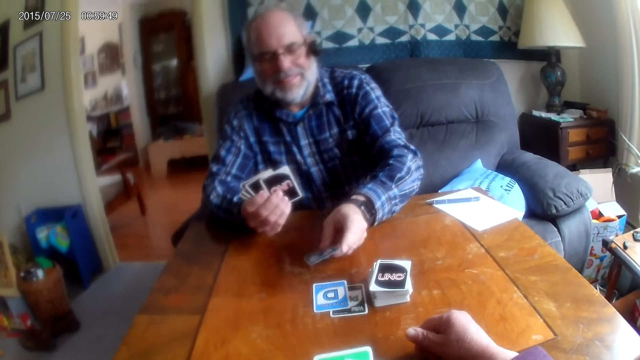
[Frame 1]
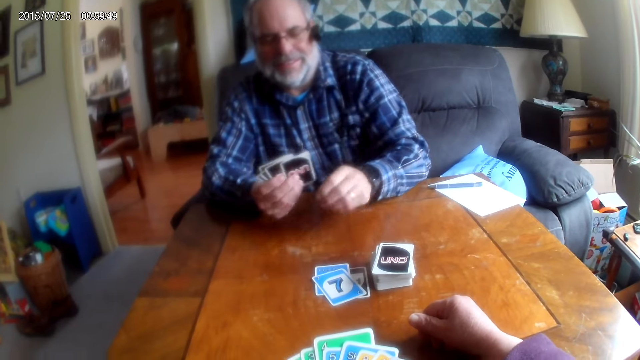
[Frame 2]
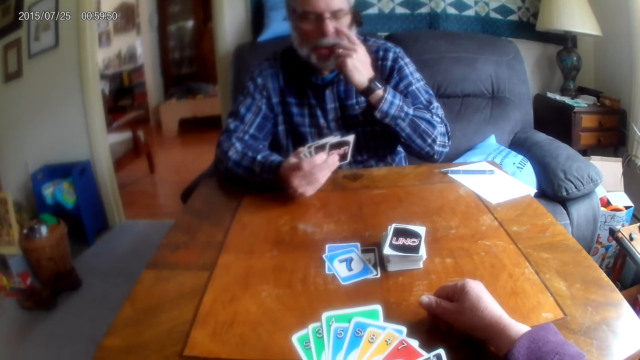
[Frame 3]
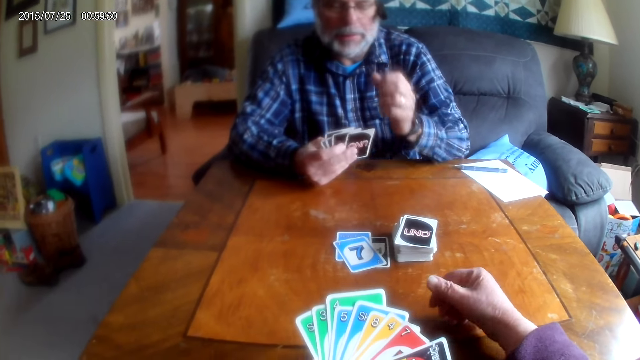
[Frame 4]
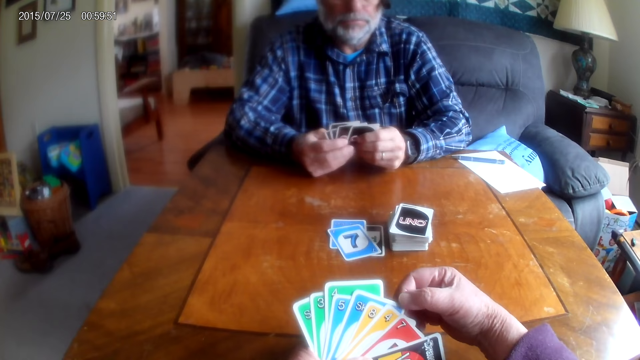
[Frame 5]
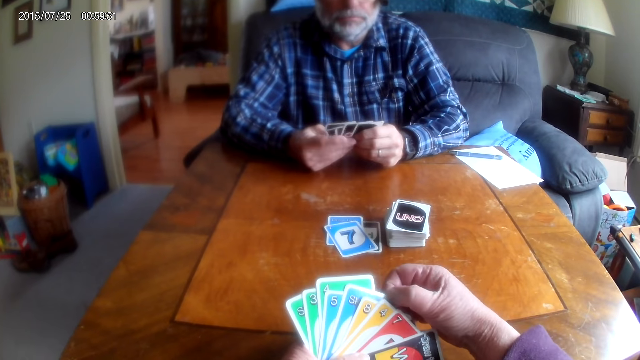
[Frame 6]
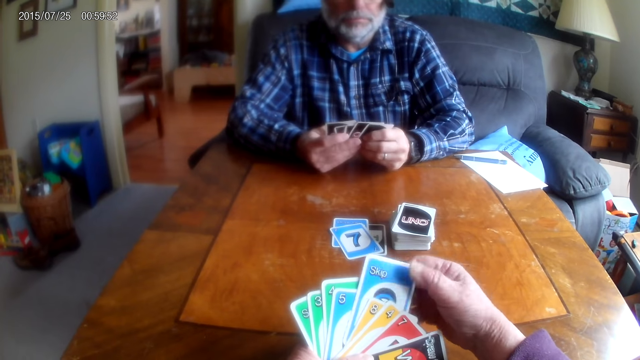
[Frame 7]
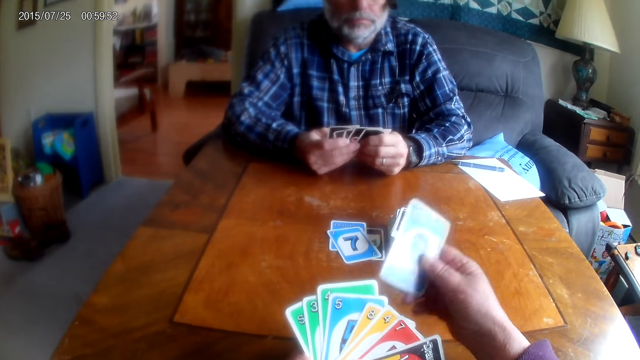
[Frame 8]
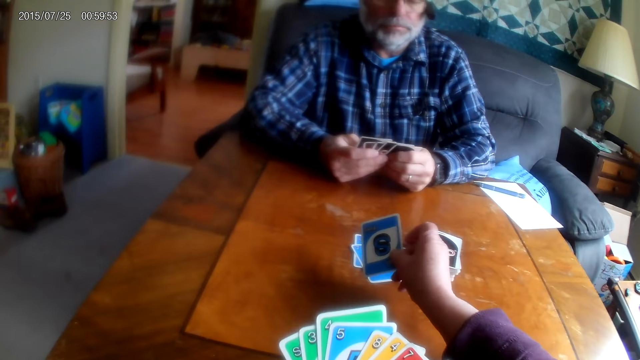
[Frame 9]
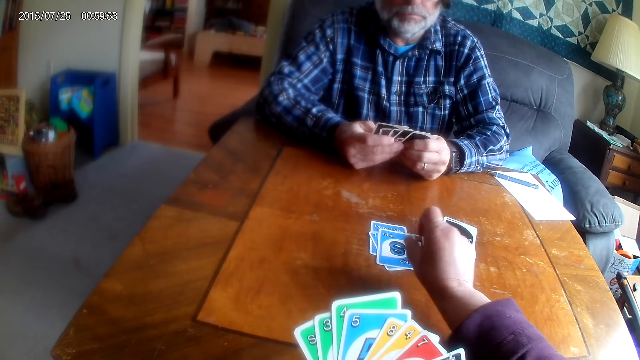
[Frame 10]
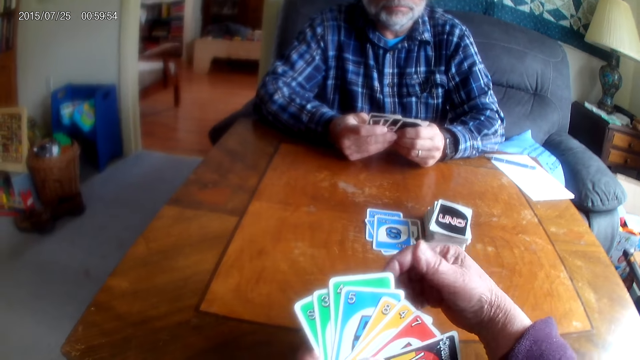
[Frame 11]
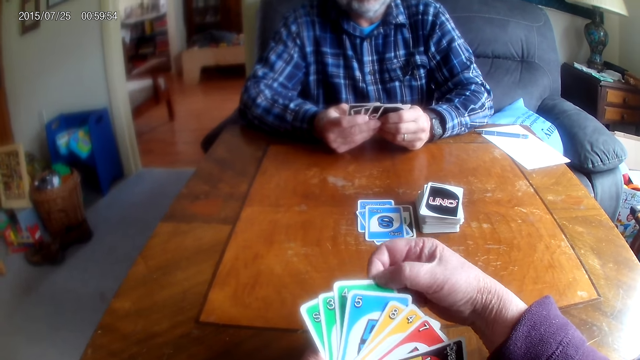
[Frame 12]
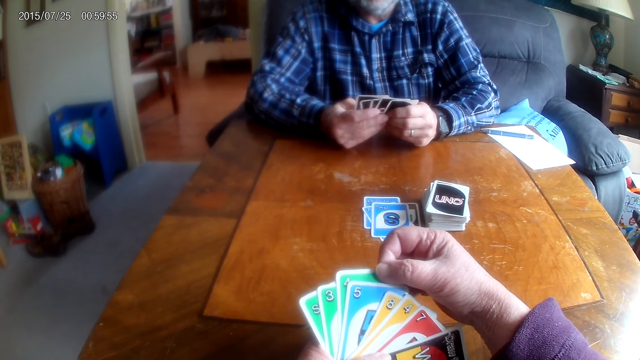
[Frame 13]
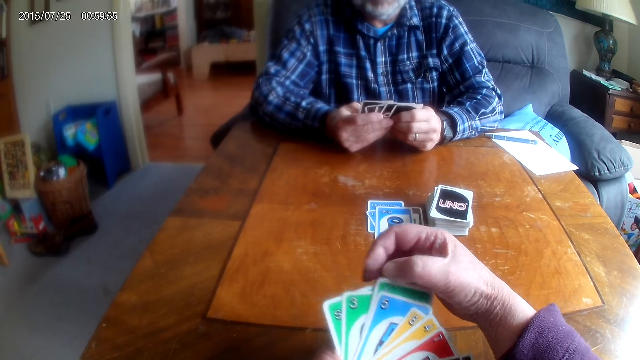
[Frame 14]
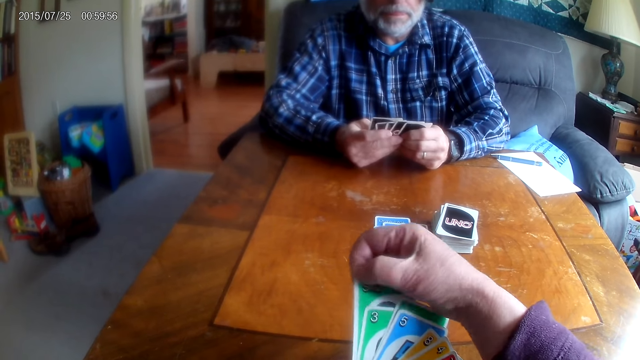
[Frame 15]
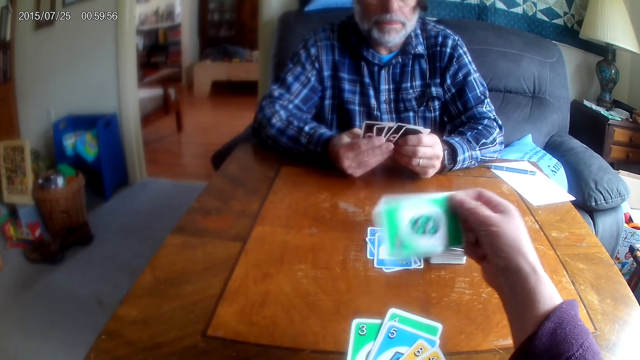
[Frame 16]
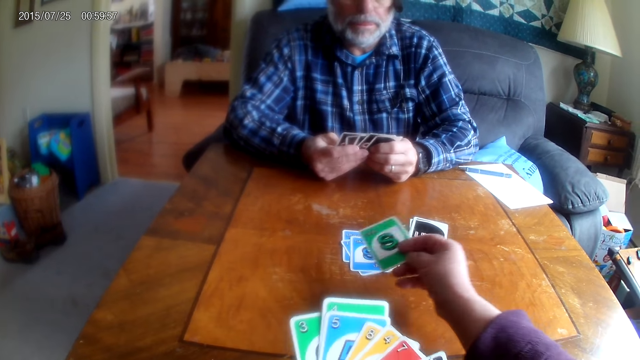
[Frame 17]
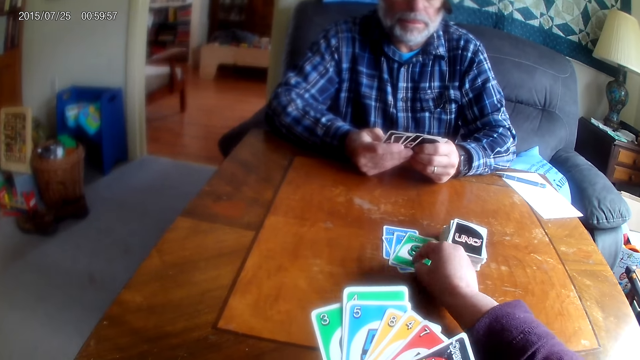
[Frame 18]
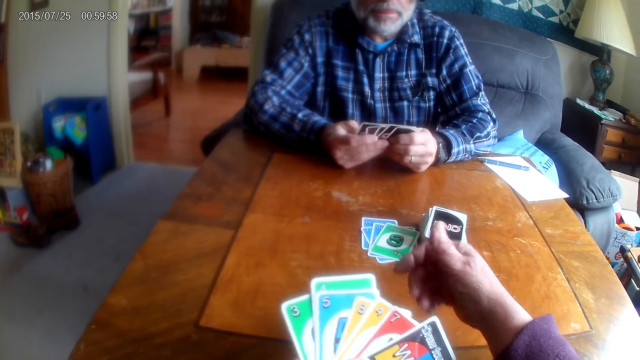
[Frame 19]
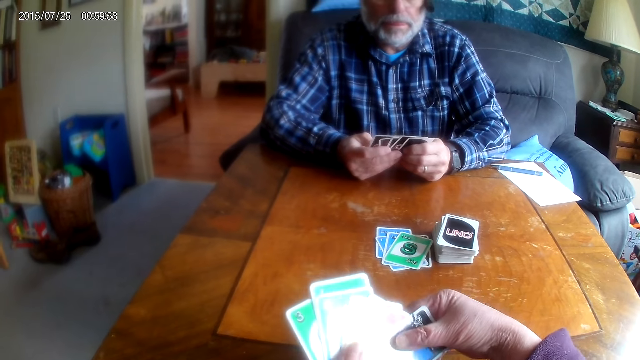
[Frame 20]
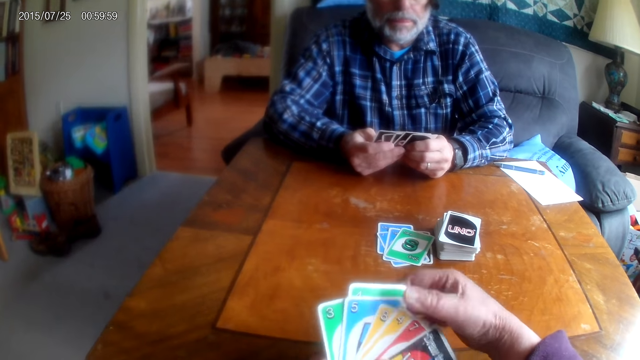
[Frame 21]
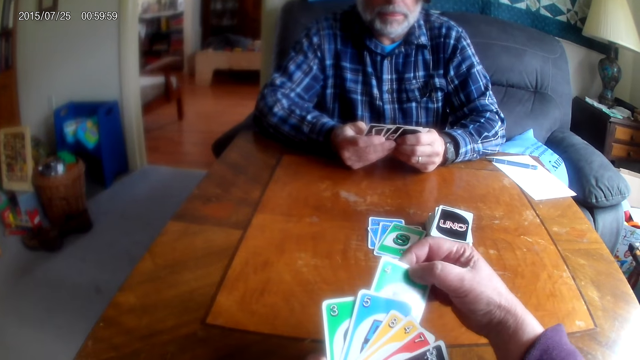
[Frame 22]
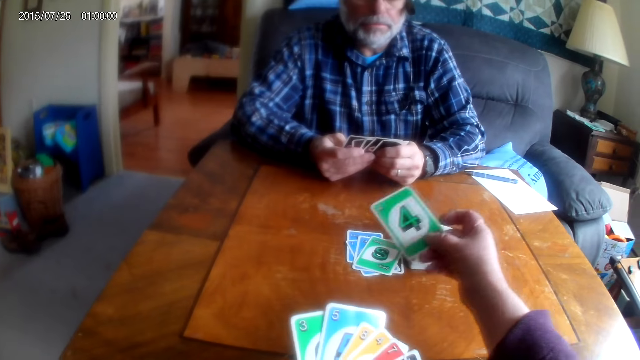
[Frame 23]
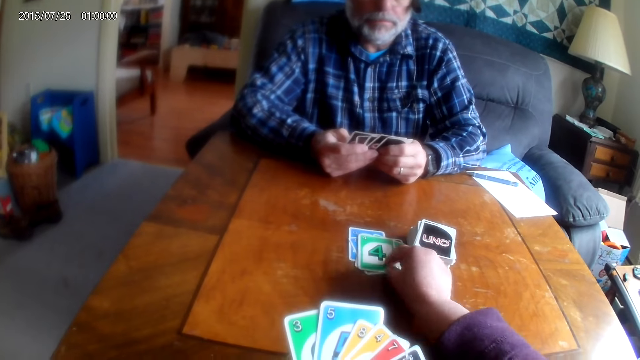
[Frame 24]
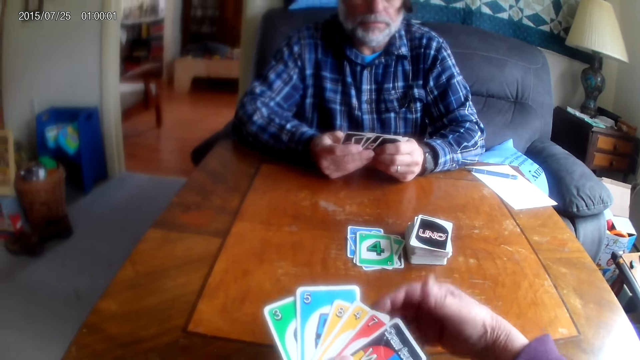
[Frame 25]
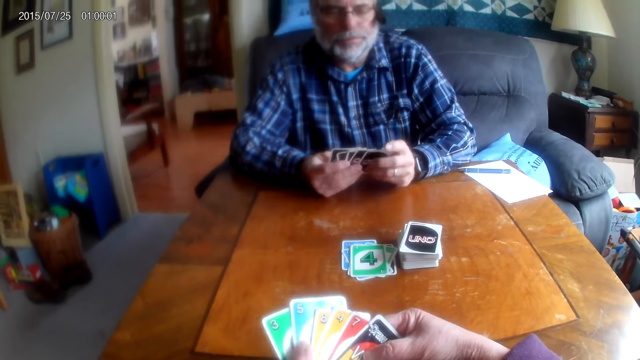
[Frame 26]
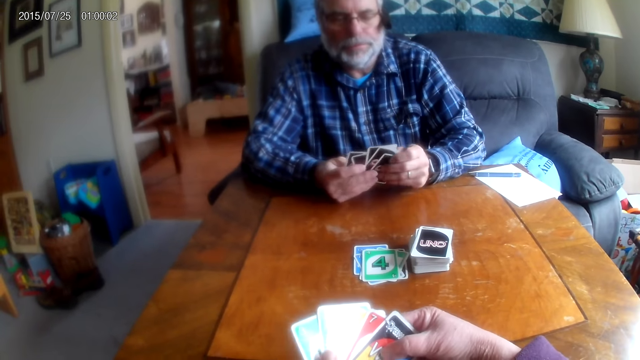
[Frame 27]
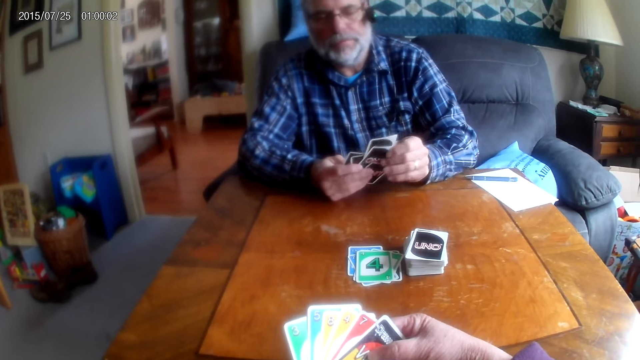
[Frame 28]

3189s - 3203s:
The man puts playing cards on the table. The camera wearer puts playing cards on the table. They place another card on the table. They place a card on the table.

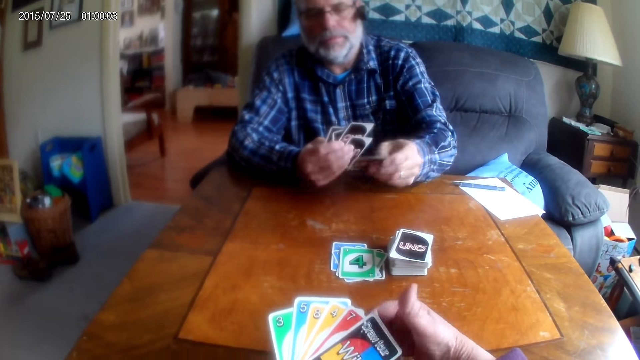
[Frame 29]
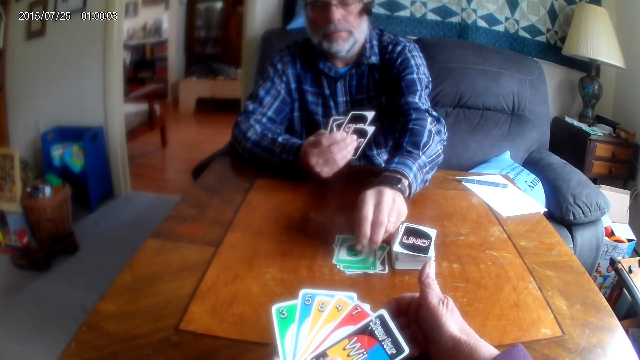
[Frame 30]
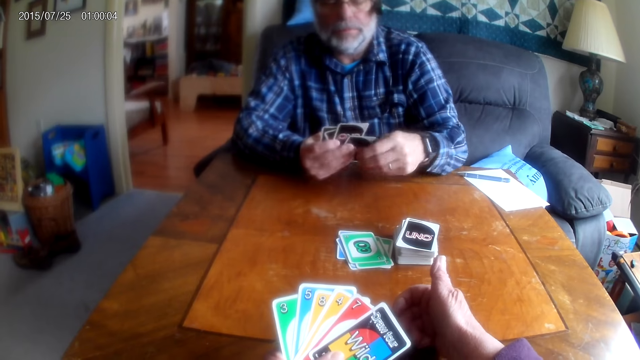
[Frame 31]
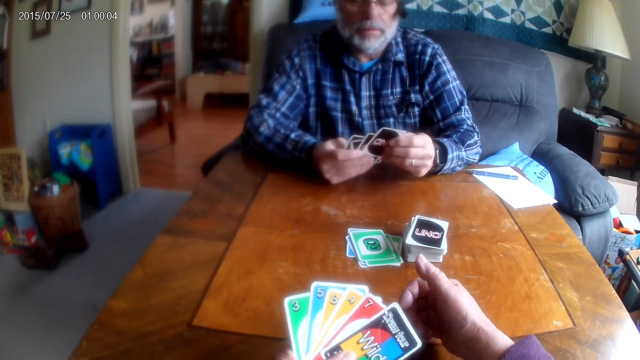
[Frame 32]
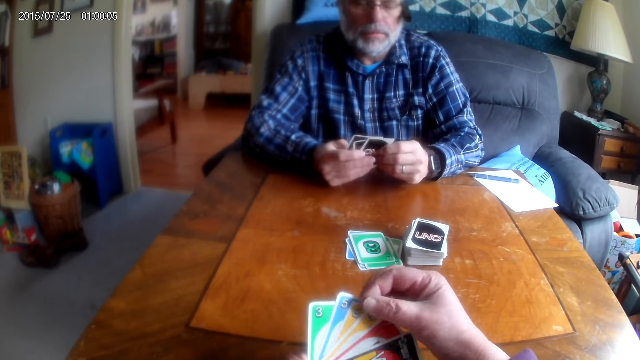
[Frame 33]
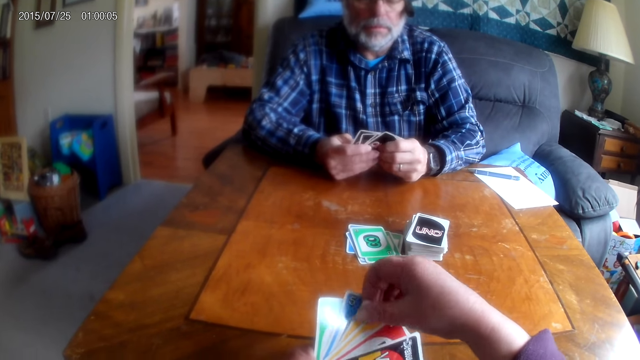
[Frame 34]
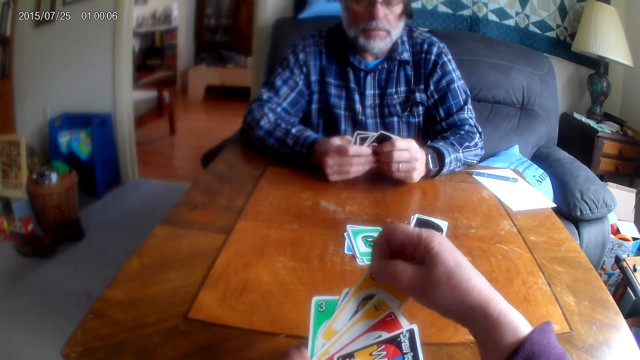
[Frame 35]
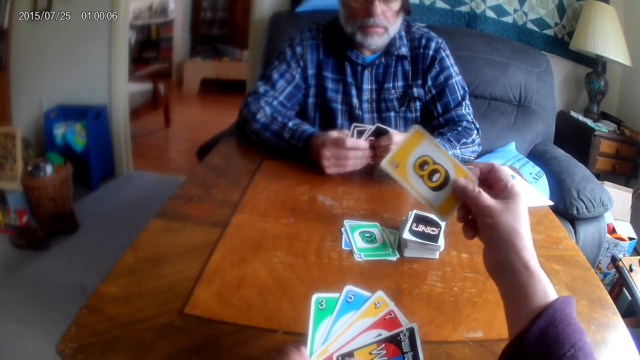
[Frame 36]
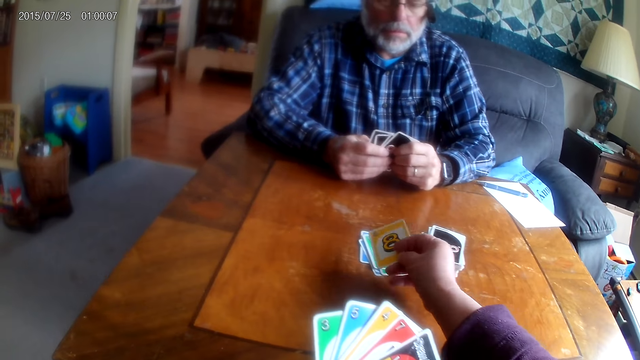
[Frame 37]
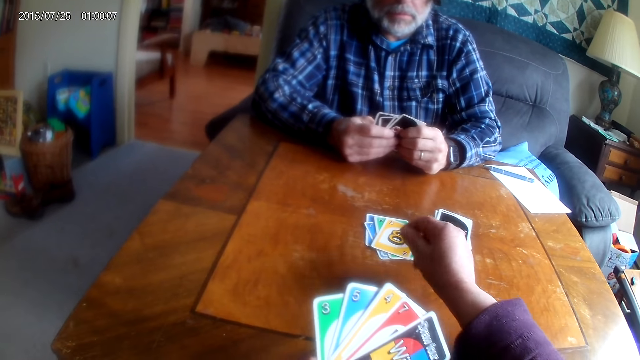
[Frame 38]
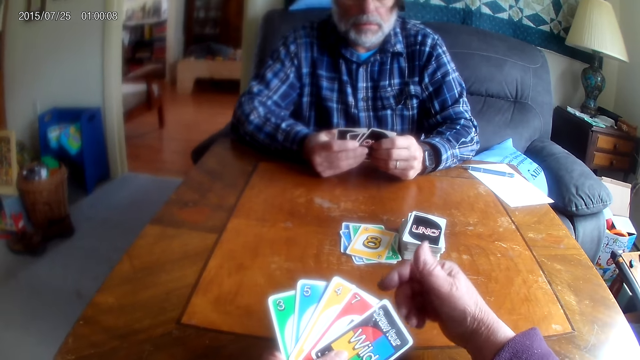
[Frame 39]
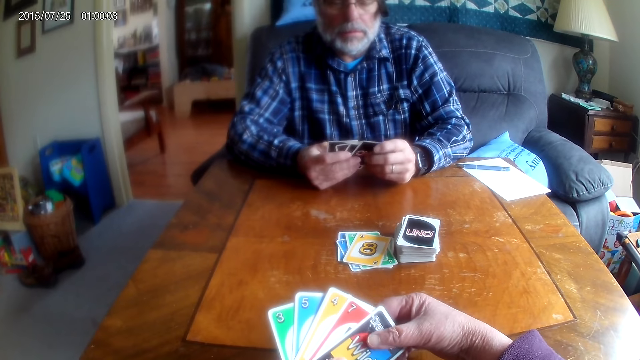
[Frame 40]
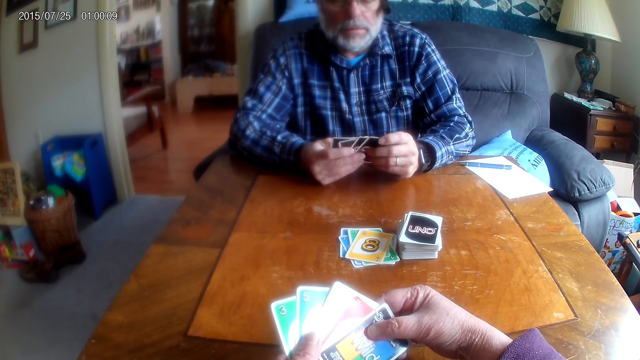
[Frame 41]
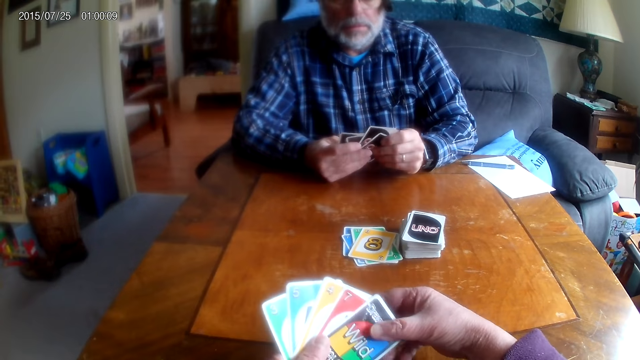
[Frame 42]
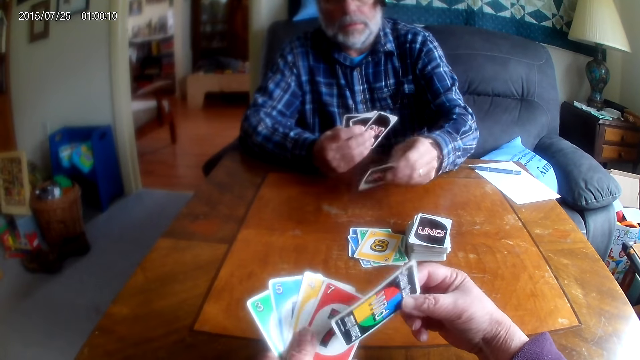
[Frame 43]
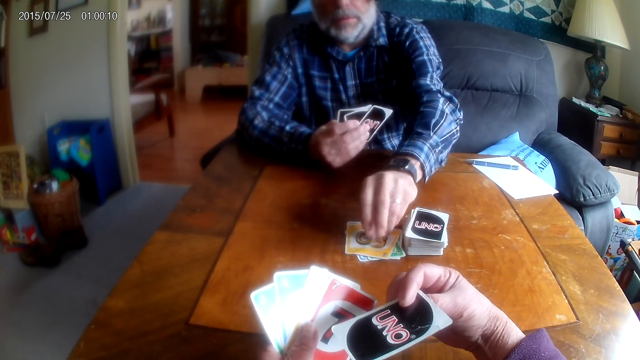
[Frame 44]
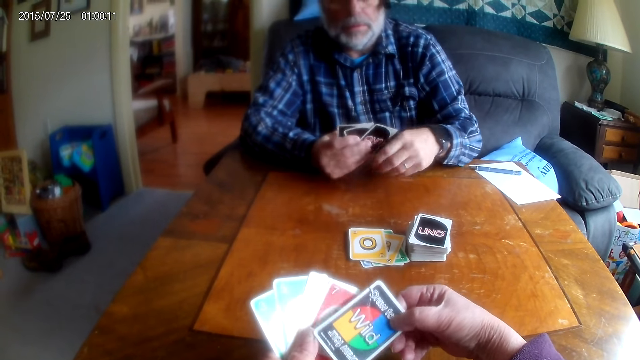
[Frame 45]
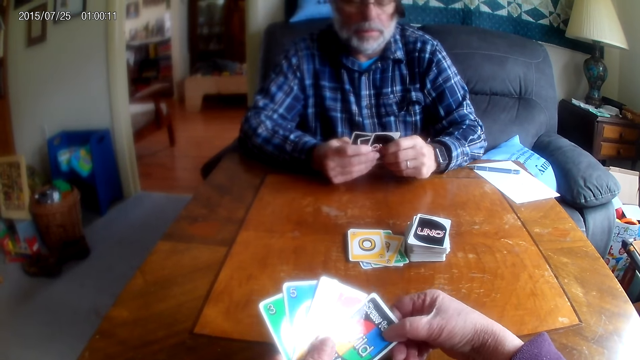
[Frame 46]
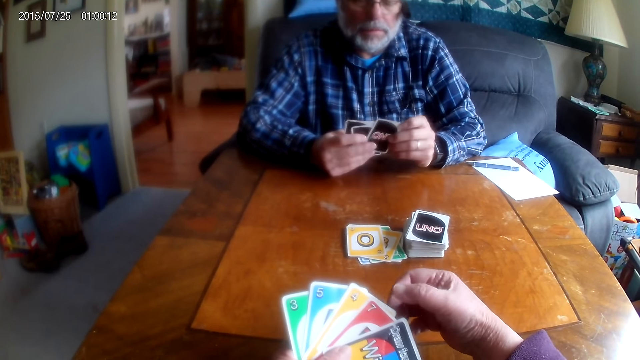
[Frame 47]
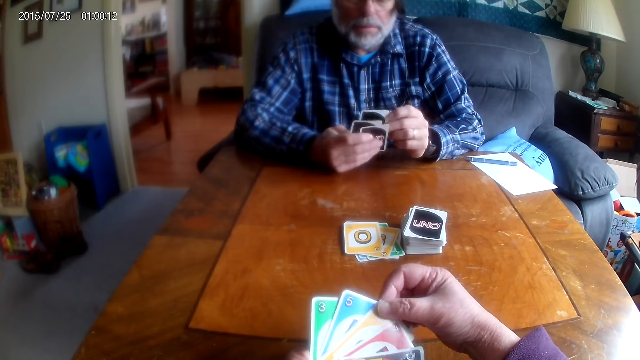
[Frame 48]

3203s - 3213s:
A man puts playing cards on the table. The camera wearer puts playing cards on the table. They place a card on the table again. The man puts playing cards on the table.
